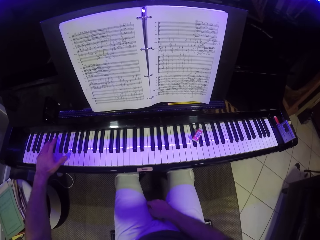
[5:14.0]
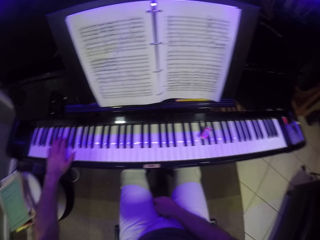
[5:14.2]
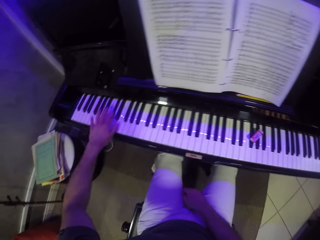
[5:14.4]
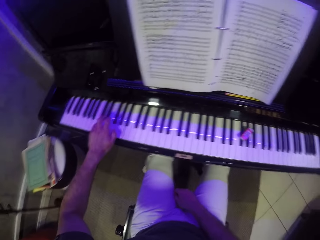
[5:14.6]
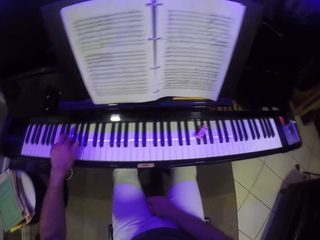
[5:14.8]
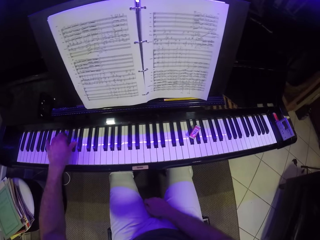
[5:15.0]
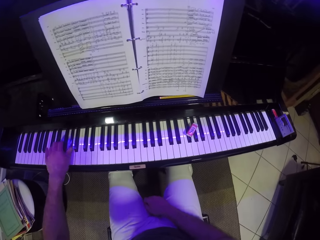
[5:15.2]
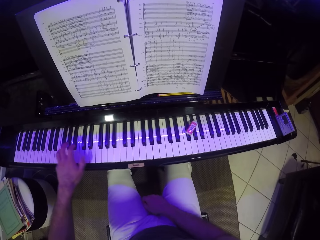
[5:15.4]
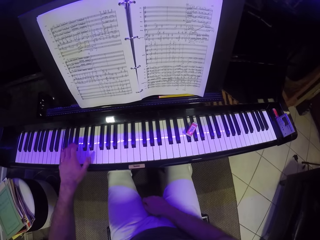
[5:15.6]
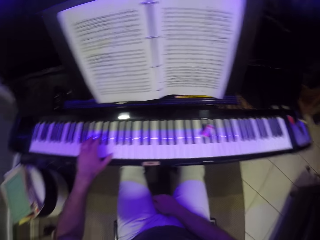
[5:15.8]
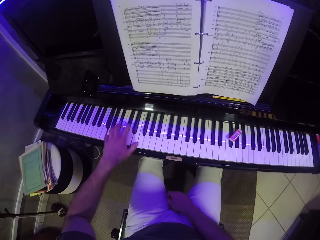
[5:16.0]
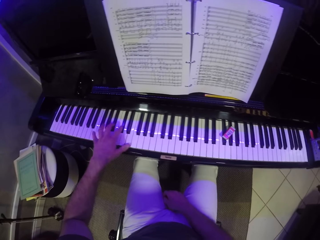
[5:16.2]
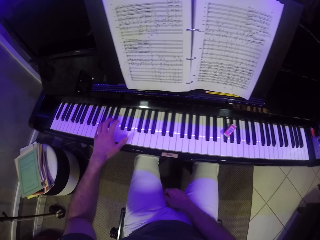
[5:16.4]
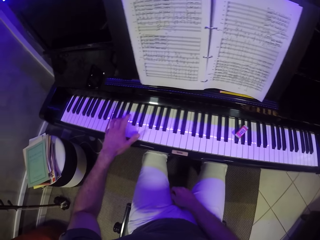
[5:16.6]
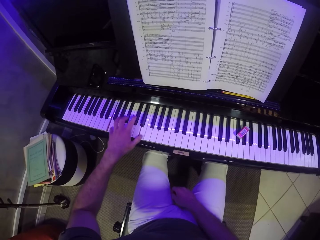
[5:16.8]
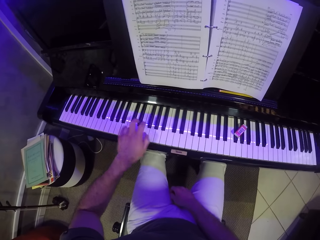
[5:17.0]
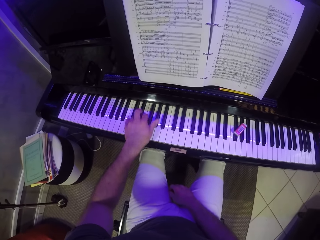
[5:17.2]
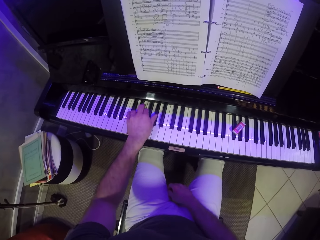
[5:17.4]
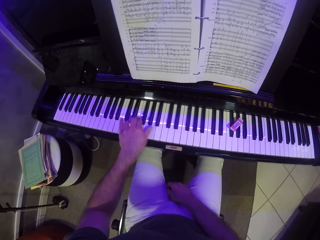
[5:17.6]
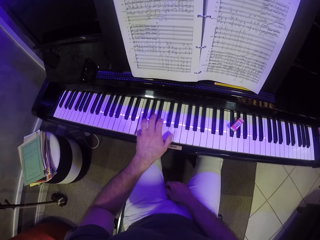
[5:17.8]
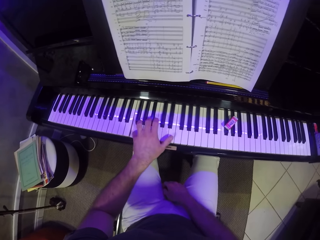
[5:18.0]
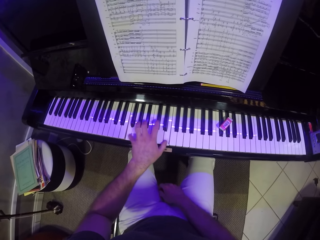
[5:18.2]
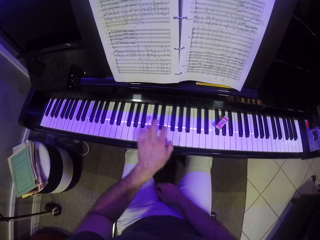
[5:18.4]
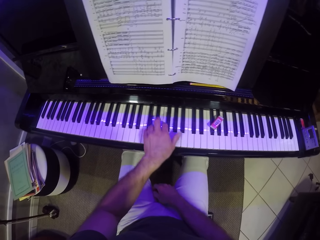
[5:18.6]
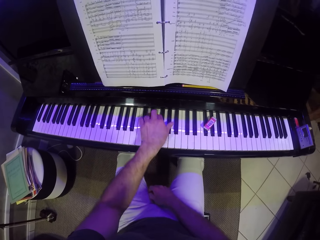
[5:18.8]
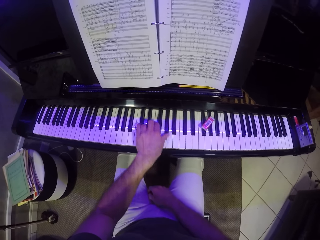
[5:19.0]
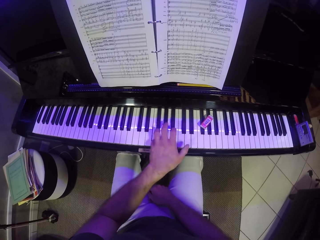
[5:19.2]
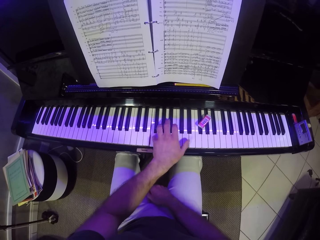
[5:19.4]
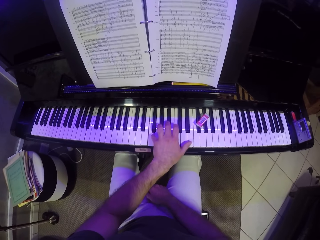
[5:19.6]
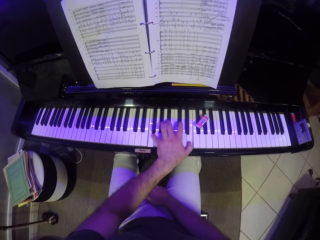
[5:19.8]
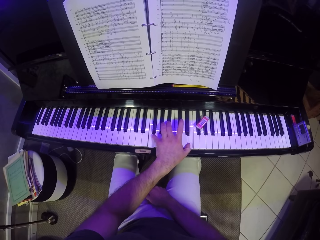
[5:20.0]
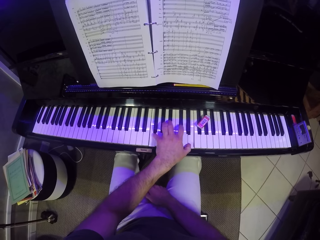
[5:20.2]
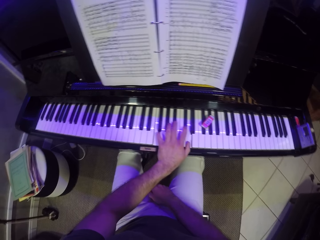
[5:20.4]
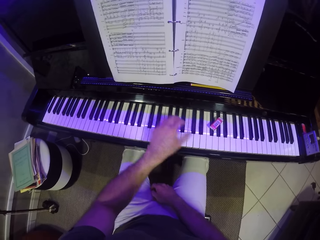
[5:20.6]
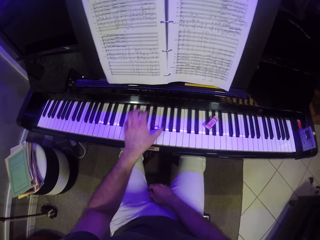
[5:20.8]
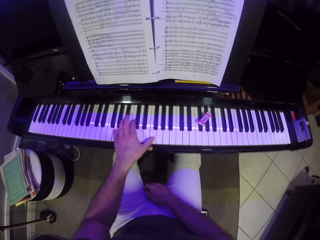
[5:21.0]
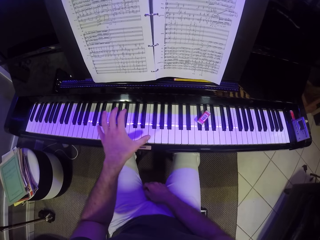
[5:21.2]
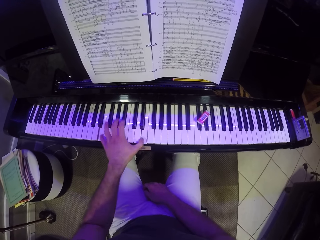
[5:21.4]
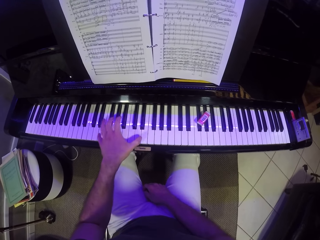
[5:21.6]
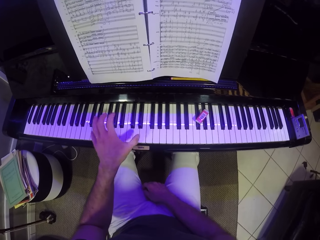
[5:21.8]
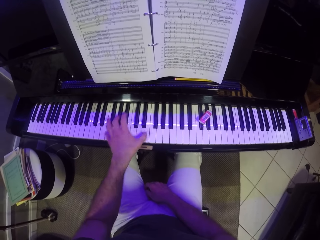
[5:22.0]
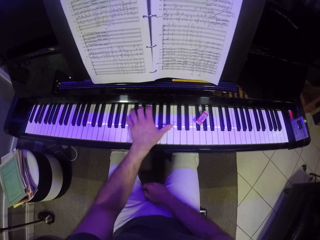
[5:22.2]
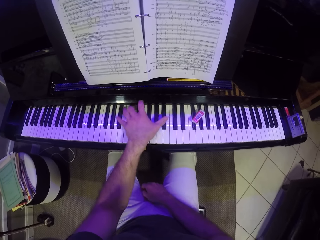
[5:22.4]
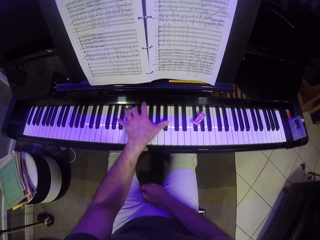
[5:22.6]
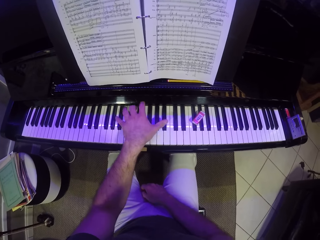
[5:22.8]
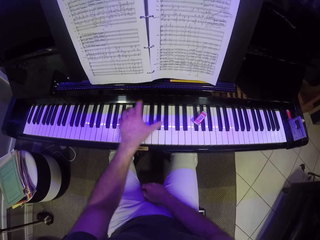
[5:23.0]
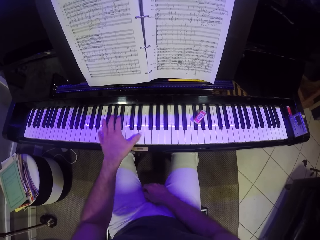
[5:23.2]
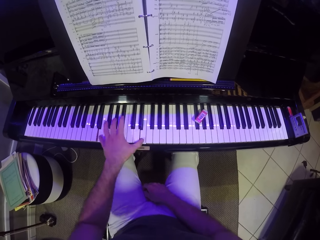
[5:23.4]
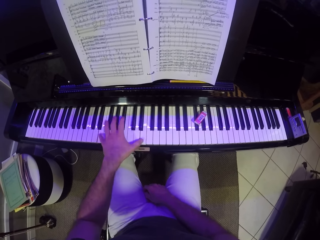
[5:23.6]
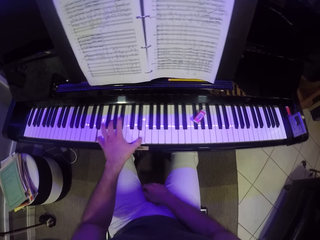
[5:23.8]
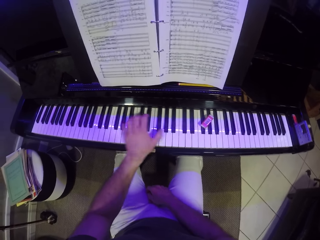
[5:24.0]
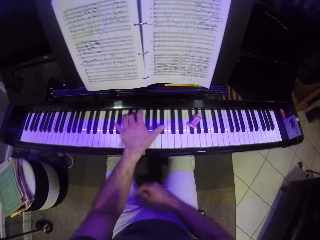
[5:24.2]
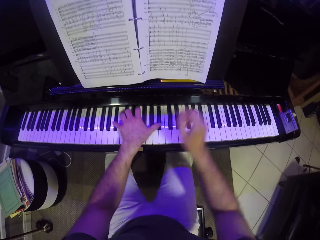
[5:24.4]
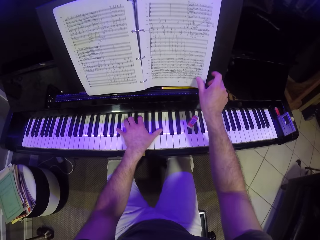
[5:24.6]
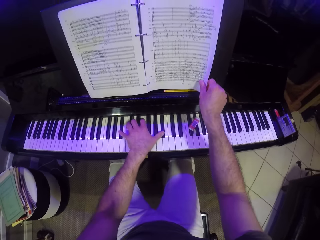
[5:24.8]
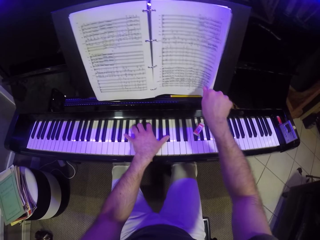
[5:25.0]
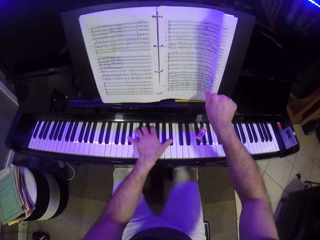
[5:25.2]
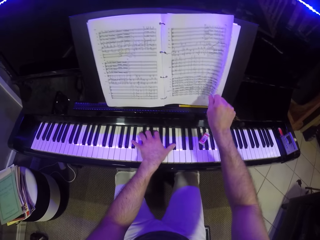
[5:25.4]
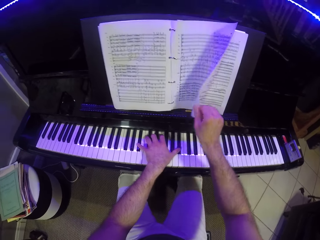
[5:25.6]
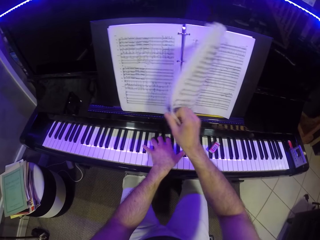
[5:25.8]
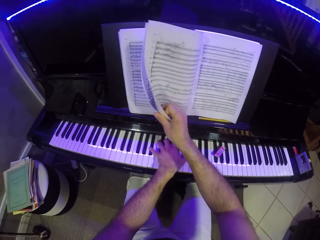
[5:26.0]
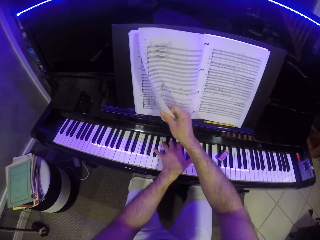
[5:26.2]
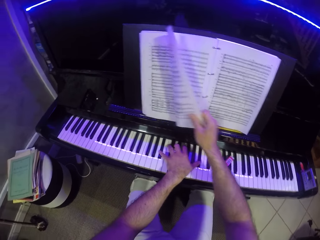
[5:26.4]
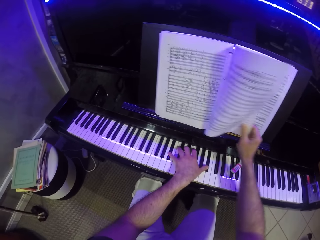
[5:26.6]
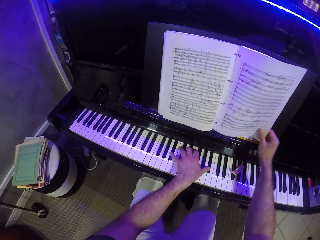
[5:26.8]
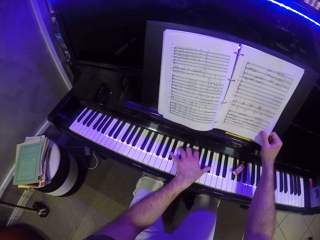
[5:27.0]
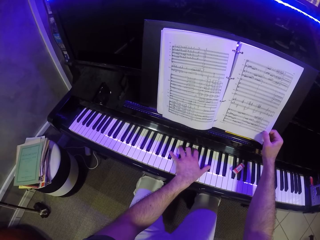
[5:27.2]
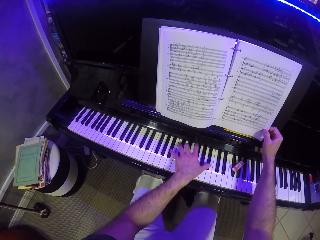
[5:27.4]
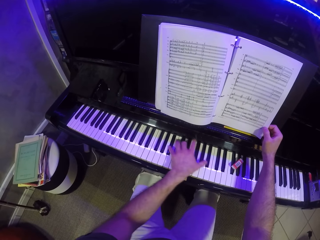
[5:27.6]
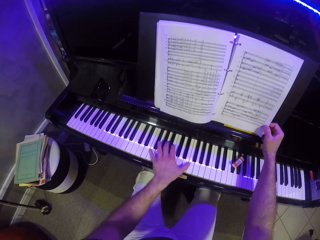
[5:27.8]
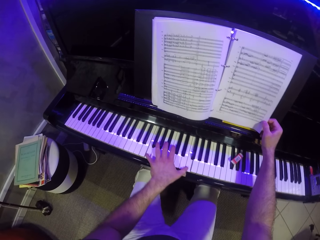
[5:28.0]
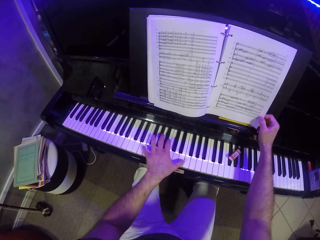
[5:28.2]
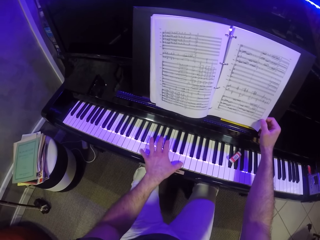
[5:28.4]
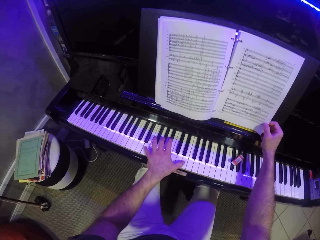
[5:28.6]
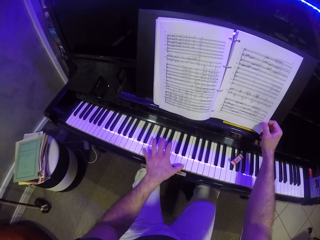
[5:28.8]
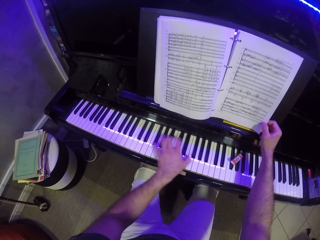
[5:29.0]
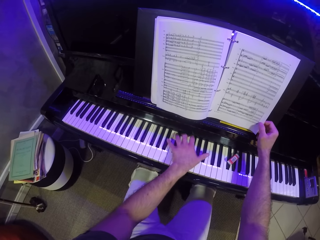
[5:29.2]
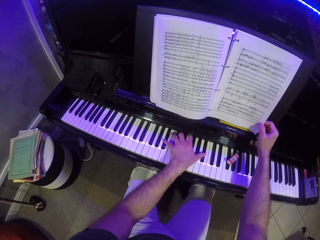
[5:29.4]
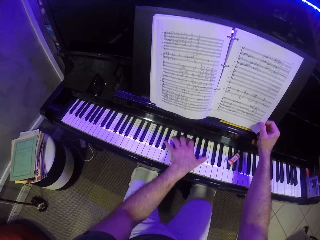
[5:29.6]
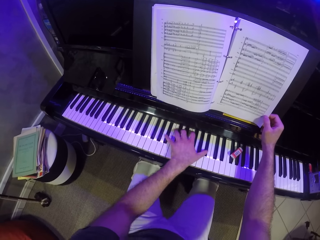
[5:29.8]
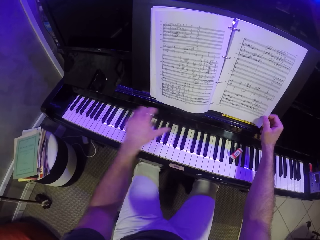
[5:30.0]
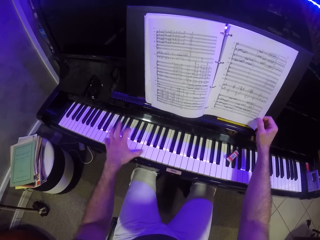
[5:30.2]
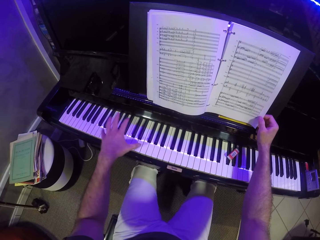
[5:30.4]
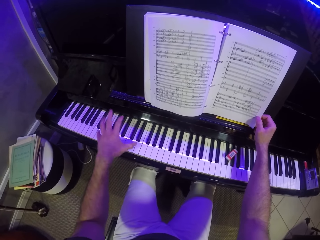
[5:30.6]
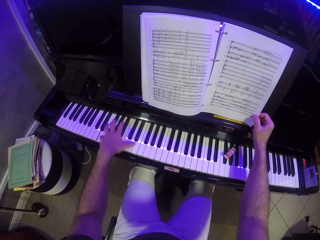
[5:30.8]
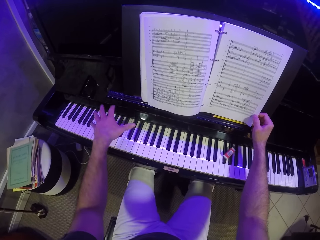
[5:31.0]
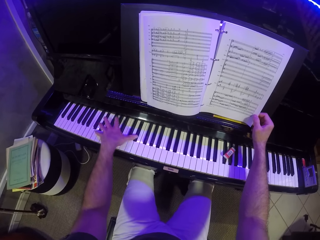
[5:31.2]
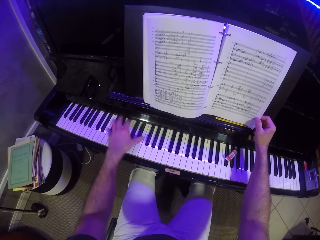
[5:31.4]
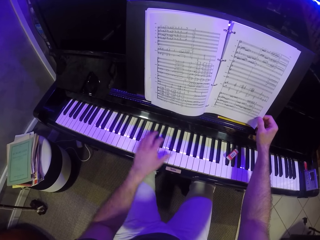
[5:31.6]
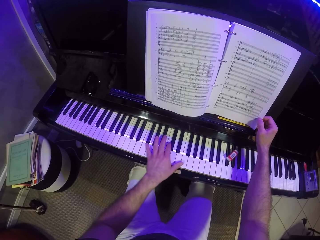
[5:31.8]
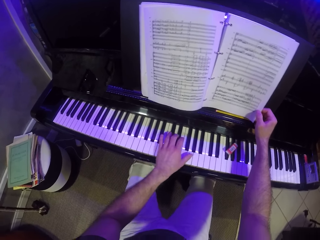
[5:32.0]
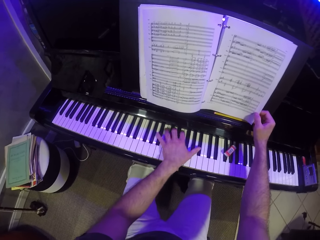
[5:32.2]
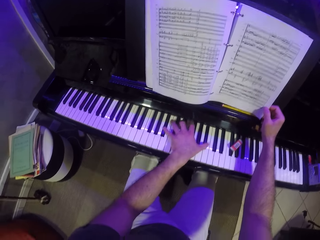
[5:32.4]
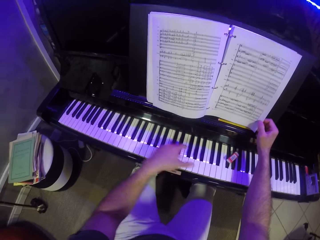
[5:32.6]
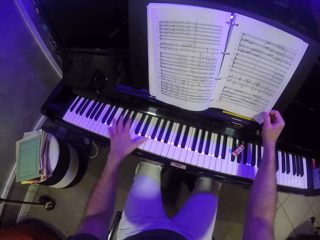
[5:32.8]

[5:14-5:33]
The camera wearer holds the page of the music manuscript with his right hand. He turns the page of the music manuscript with his right hand. He plays a piano.

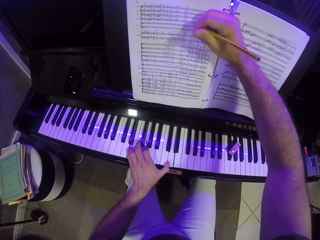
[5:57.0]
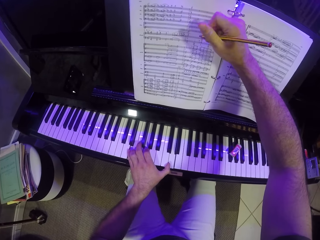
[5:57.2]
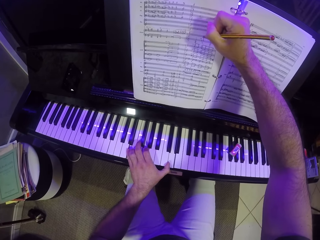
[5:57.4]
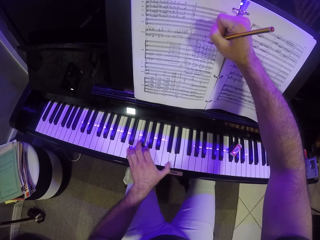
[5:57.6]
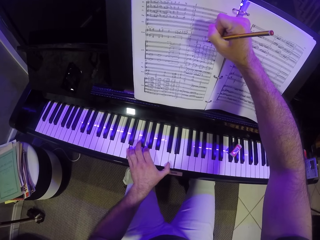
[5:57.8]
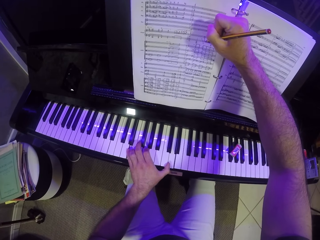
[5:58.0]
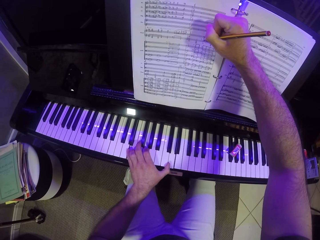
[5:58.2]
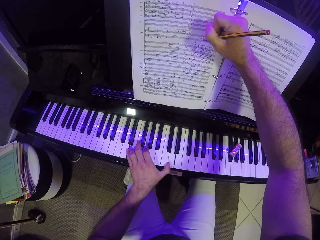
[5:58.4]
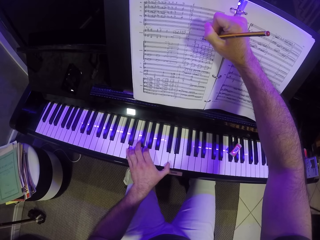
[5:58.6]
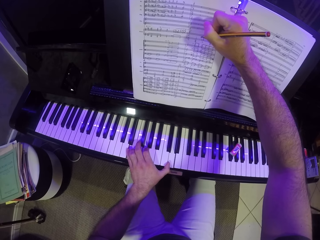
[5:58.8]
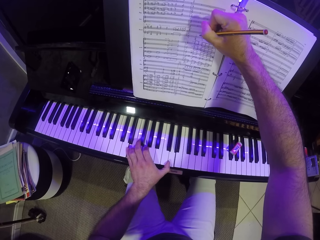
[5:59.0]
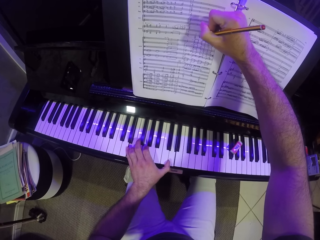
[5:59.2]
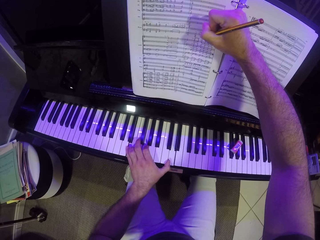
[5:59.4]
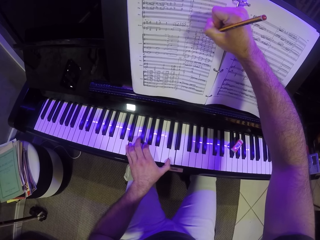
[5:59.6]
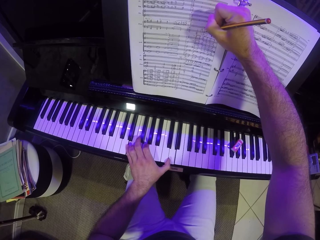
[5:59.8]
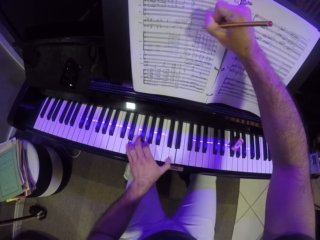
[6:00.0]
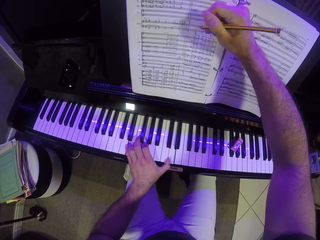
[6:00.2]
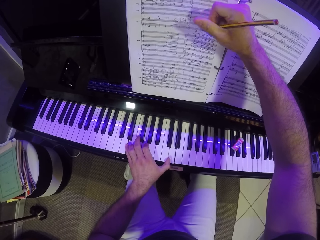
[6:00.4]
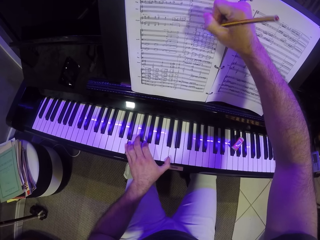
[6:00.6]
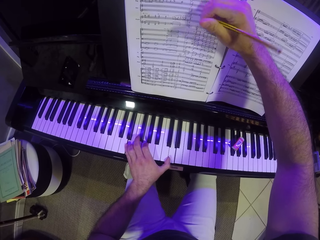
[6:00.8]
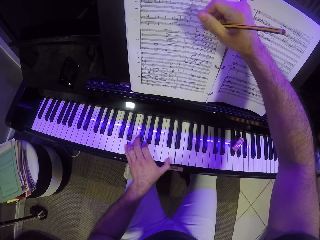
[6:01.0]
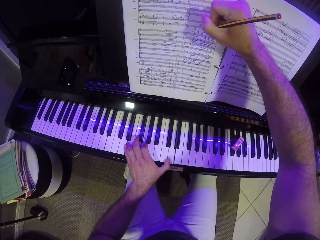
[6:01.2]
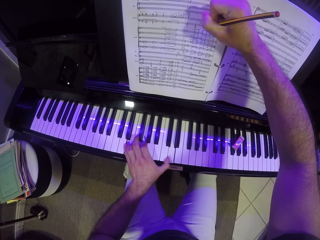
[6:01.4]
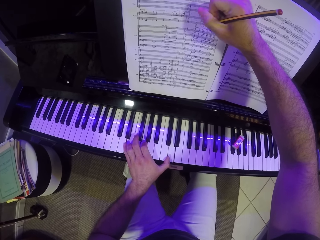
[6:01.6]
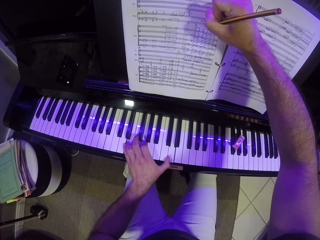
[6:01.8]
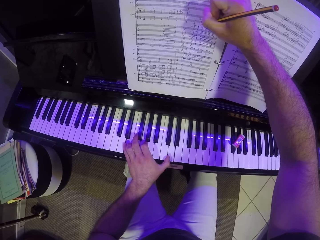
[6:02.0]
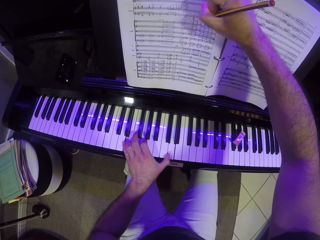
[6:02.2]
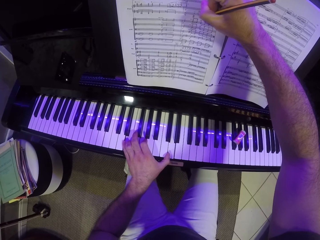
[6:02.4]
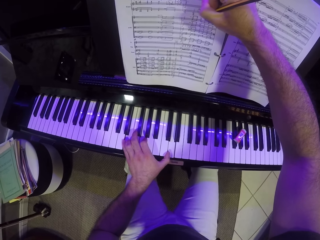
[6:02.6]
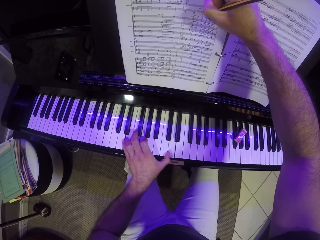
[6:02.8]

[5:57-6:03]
The camera wearer writes on the music manuscript with the pencil in his right hand.
